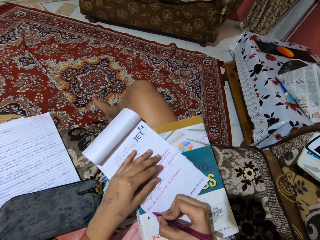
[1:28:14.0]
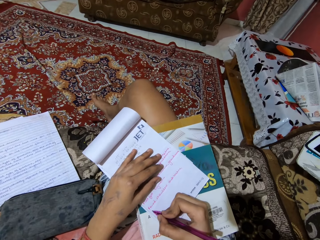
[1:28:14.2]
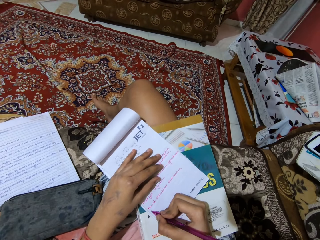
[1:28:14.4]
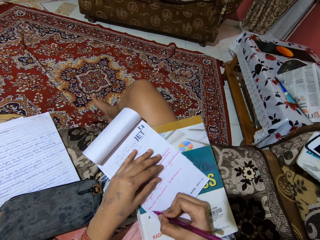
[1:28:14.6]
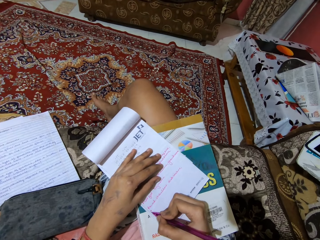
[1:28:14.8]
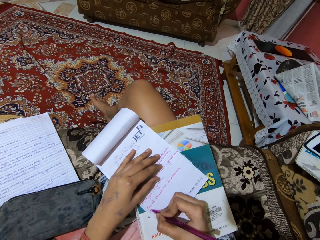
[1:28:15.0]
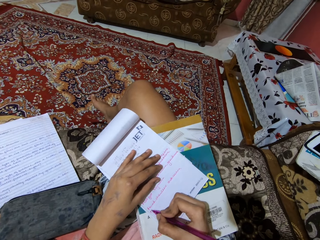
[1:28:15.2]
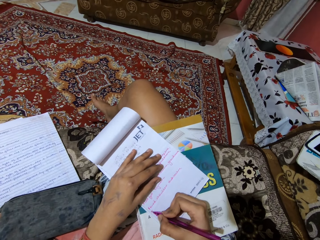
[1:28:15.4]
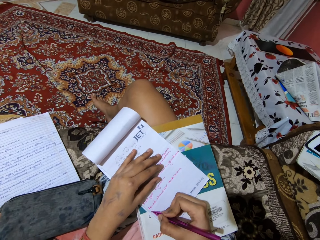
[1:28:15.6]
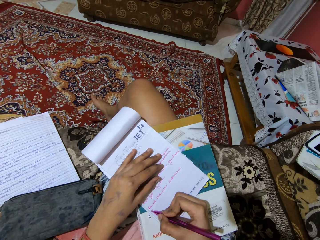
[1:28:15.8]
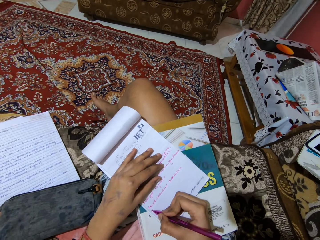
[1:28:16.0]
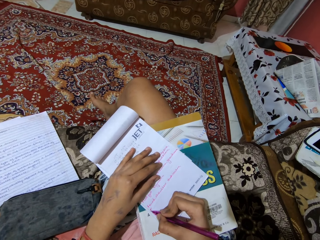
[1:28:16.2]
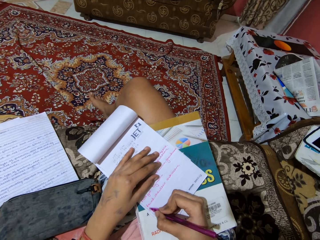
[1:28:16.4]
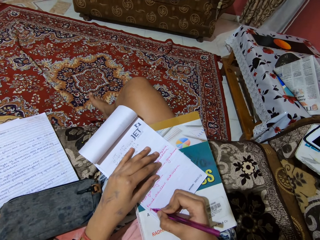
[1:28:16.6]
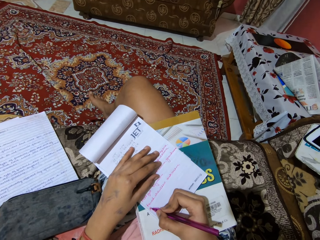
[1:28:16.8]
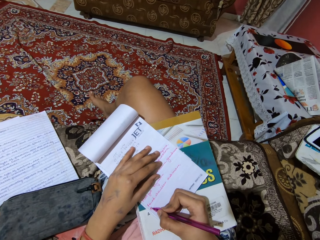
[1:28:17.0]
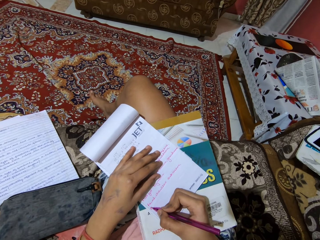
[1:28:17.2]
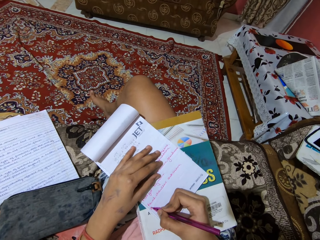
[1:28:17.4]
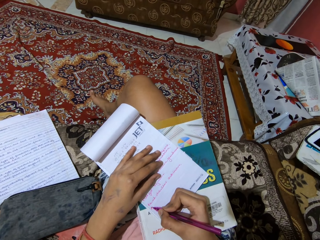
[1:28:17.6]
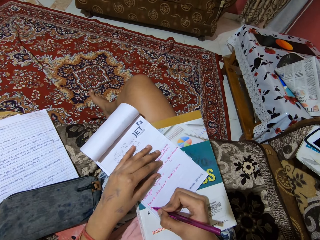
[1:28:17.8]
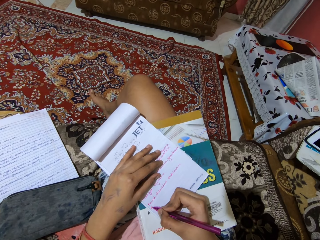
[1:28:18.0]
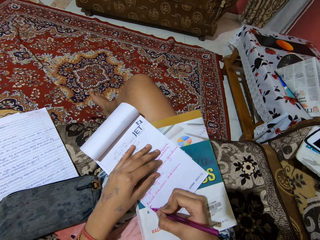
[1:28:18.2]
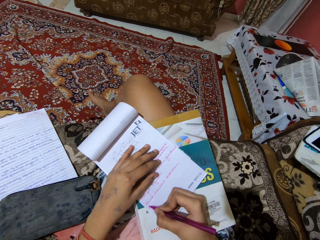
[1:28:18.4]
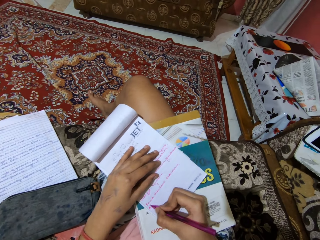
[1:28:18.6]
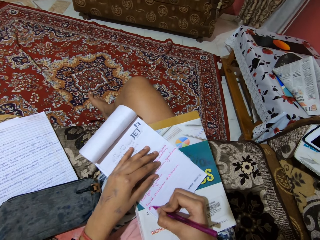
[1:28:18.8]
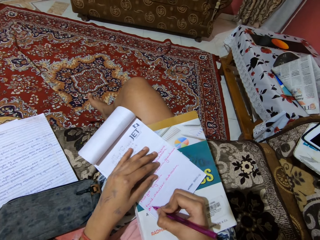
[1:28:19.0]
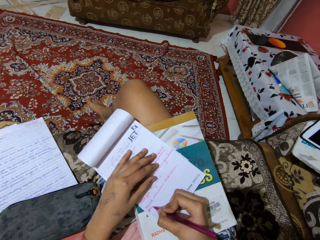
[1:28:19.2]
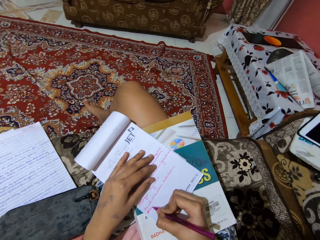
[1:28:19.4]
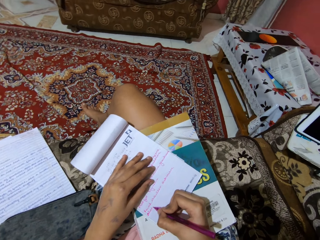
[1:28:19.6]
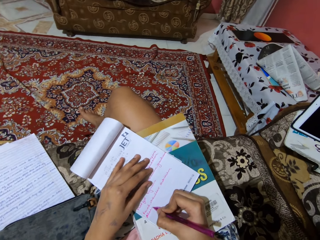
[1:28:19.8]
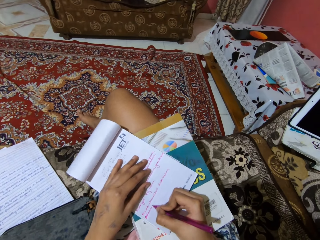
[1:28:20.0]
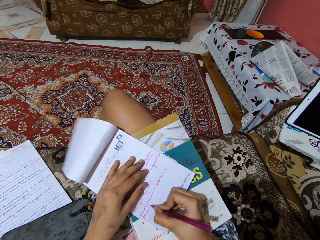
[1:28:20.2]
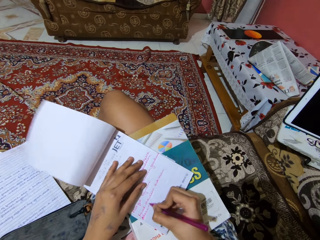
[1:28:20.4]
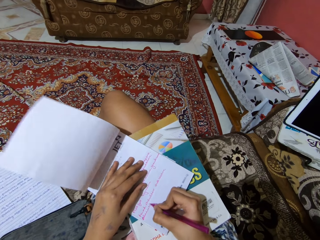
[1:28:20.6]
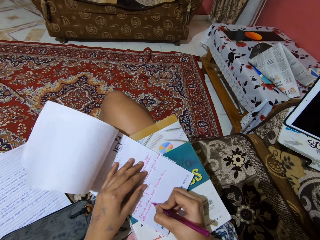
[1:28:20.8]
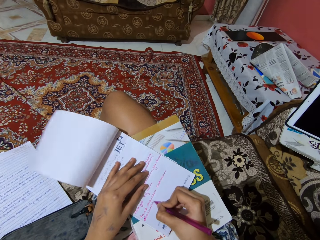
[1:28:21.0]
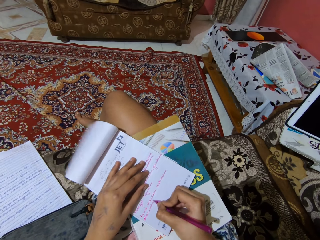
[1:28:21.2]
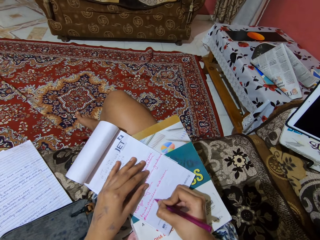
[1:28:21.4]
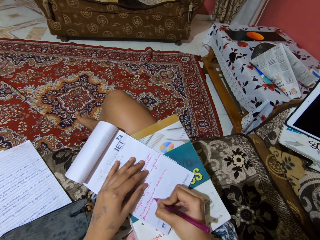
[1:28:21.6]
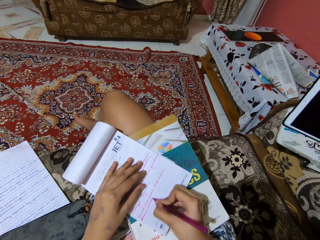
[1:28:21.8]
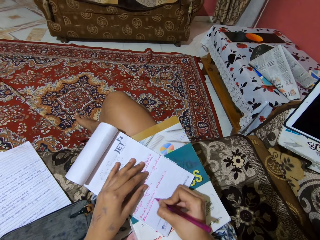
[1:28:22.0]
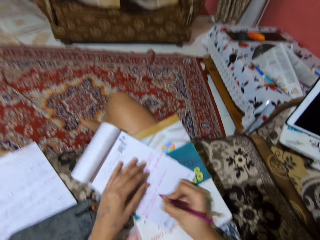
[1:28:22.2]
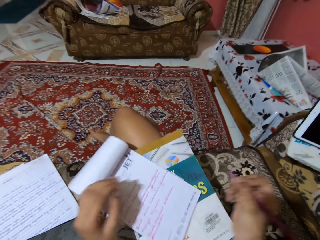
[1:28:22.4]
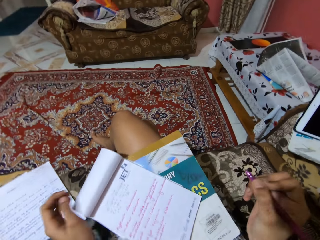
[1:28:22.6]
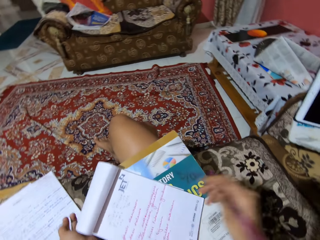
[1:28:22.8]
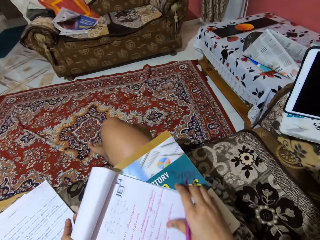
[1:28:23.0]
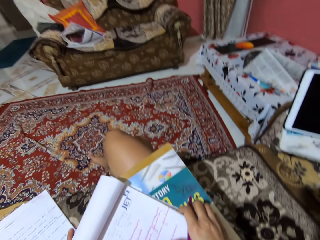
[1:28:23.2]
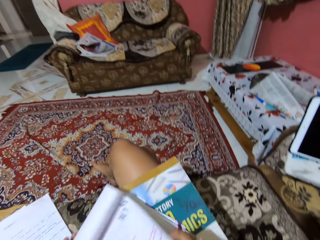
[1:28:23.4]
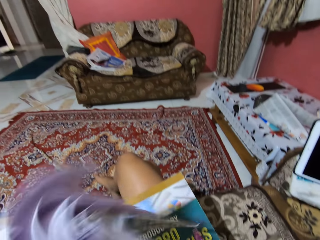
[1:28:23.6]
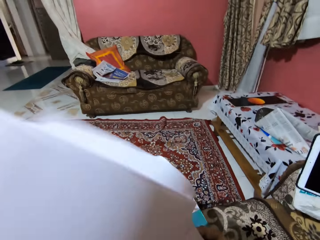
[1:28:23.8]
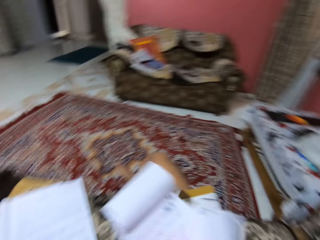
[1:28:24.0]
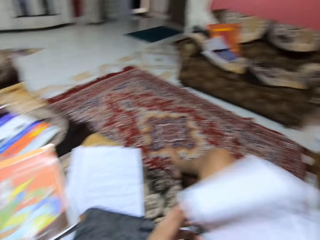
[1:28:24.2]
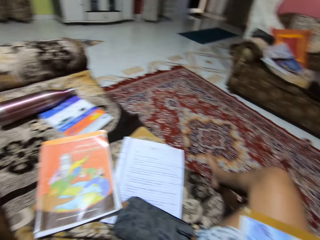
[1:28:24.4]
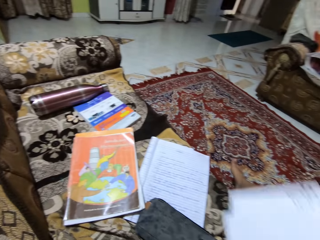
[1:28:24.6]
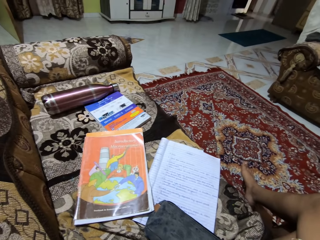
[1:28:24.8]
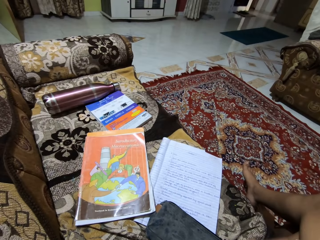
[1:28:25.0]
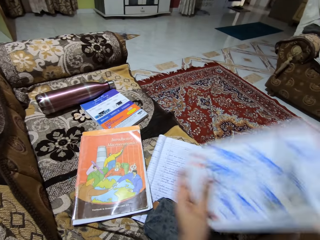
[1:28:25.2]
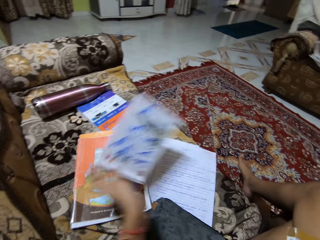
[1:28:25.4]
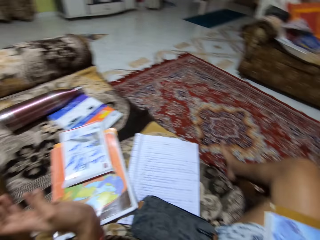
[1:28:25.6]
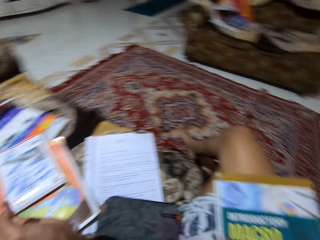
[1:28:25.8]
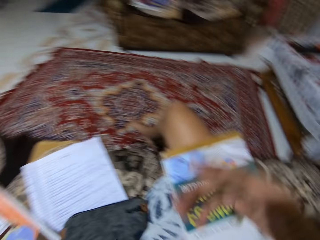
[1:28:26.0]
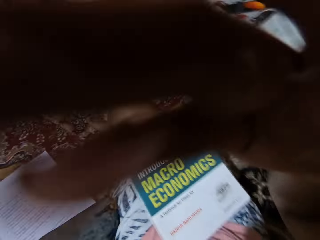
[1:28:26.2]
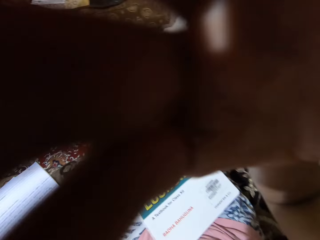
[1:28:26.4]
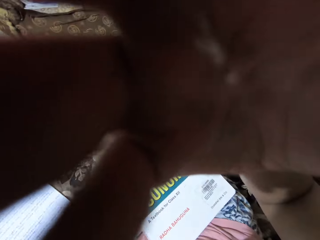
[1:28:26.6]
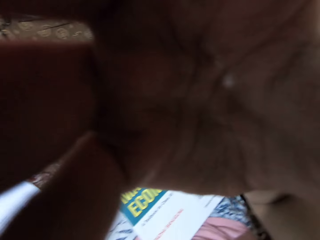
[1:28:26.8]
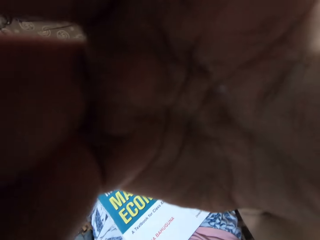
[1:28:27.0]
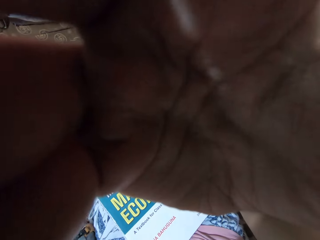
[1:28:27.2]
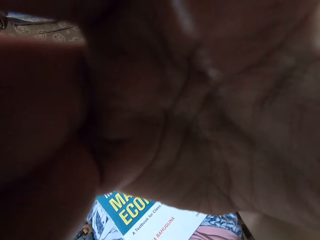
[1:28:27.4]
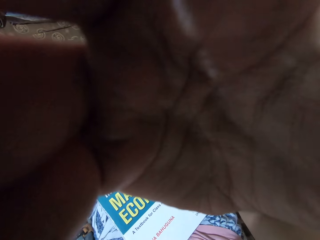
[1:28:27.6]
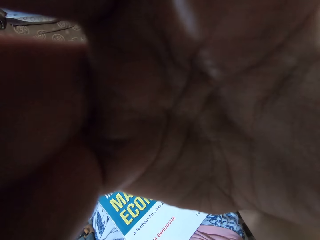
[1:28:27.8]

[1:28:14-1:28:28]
The camera wearer stops writing on the jotter. They flip the cover of the jotter, take the book, and talk. They drop the jotter on the chair. They adjust their camera. They hold the camera.
